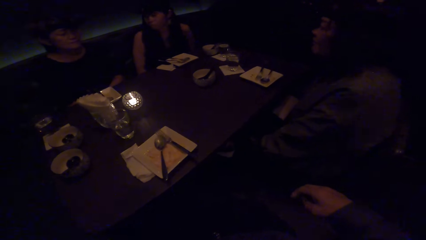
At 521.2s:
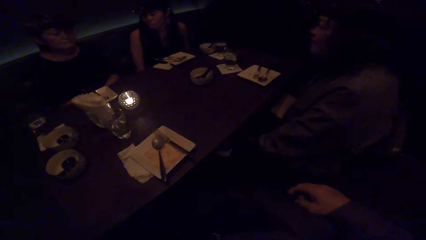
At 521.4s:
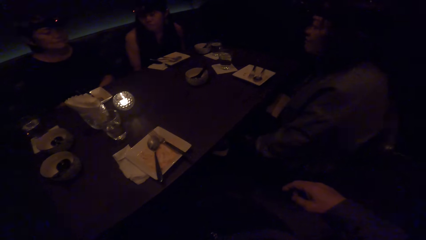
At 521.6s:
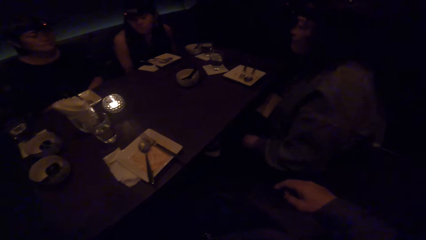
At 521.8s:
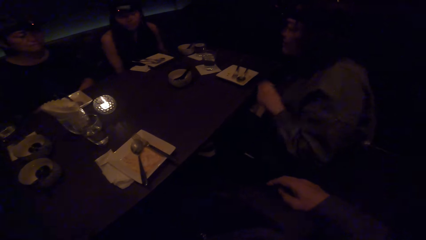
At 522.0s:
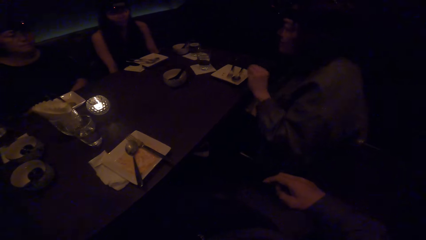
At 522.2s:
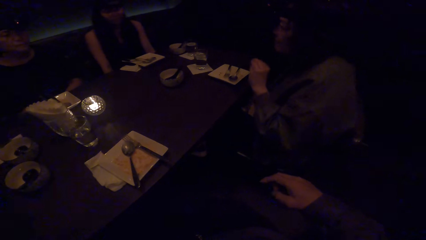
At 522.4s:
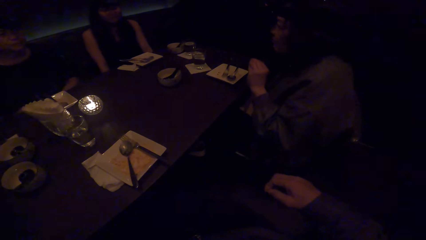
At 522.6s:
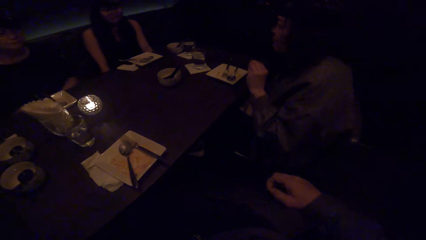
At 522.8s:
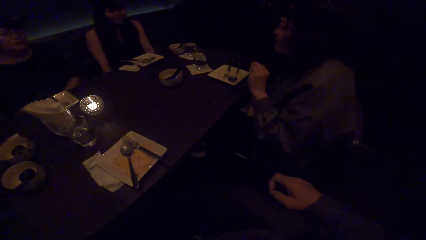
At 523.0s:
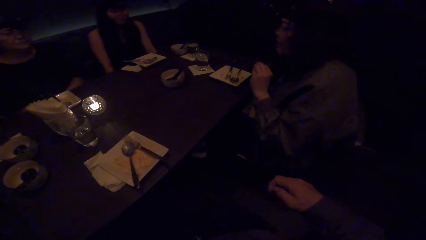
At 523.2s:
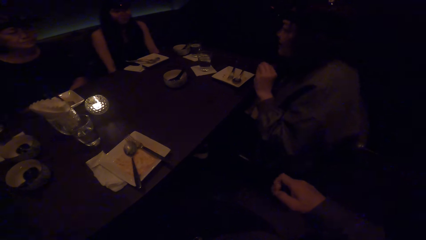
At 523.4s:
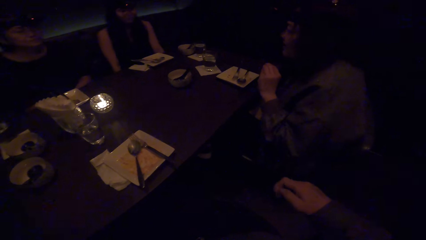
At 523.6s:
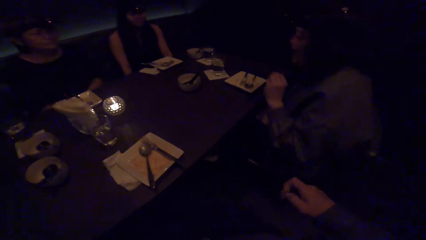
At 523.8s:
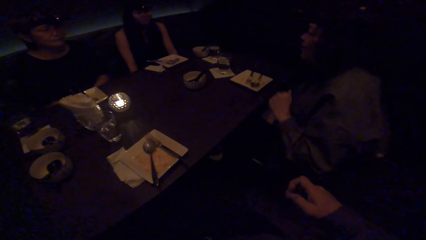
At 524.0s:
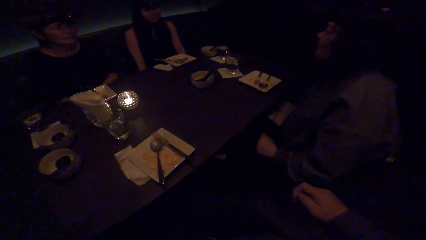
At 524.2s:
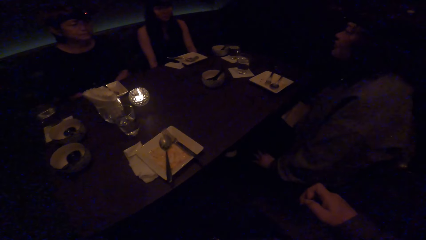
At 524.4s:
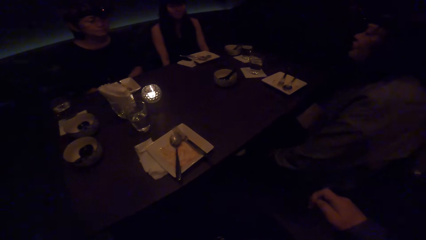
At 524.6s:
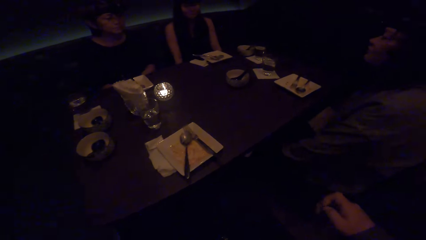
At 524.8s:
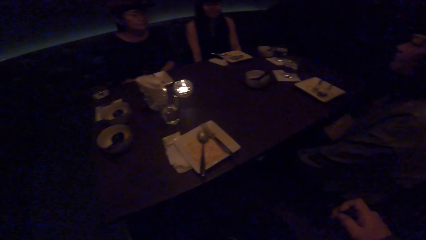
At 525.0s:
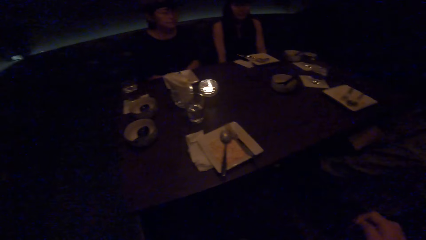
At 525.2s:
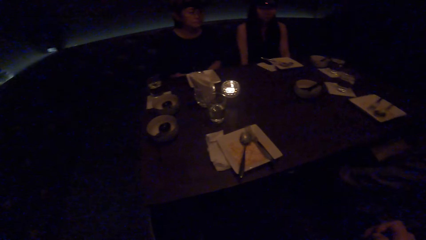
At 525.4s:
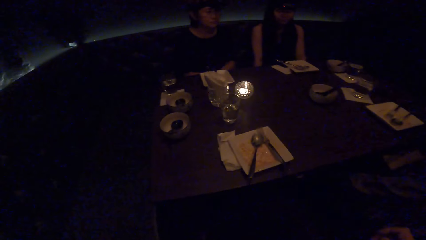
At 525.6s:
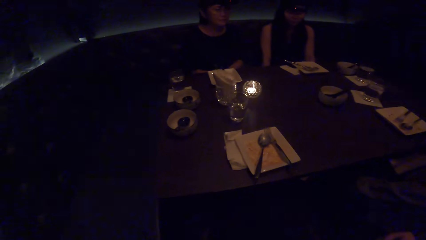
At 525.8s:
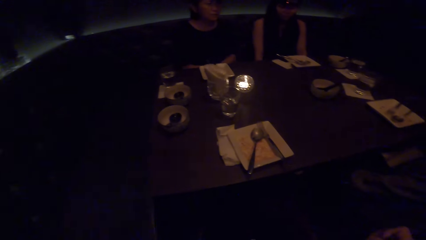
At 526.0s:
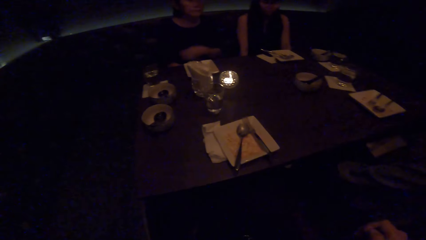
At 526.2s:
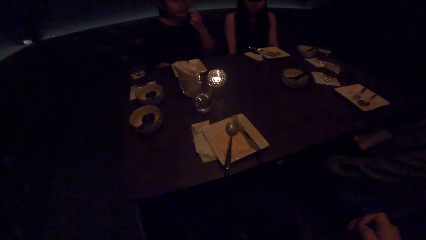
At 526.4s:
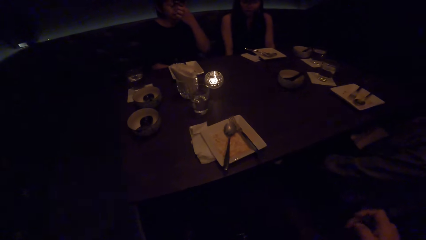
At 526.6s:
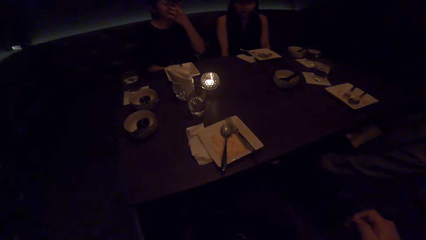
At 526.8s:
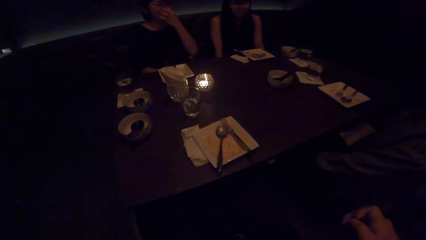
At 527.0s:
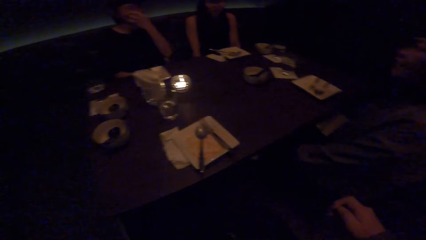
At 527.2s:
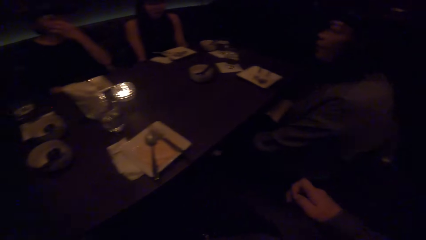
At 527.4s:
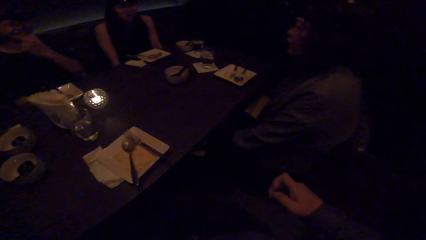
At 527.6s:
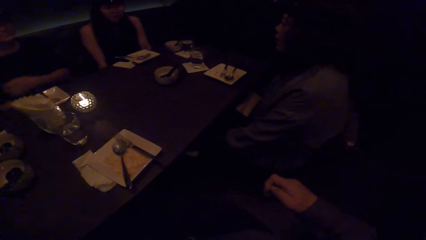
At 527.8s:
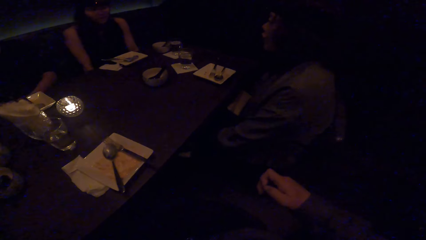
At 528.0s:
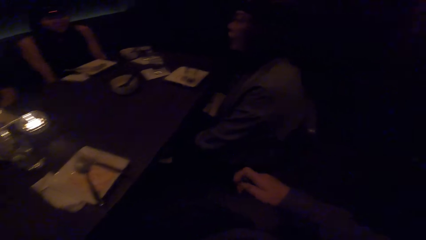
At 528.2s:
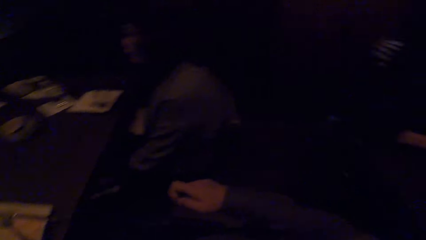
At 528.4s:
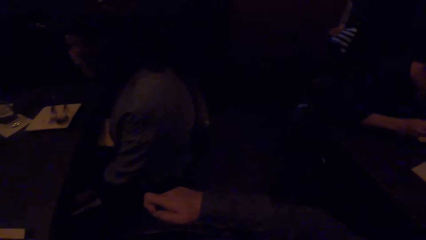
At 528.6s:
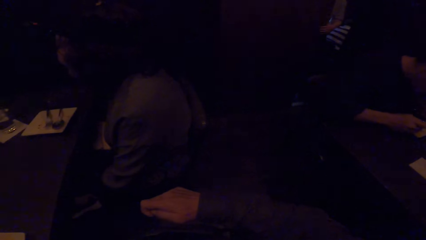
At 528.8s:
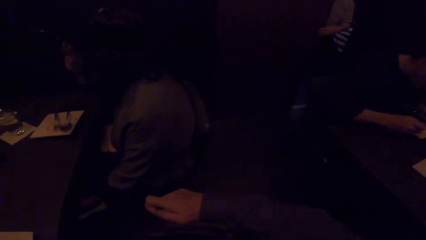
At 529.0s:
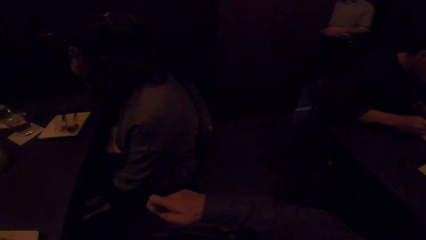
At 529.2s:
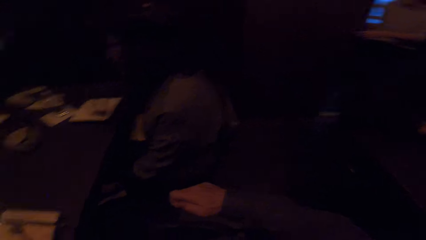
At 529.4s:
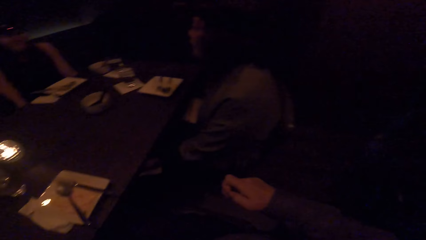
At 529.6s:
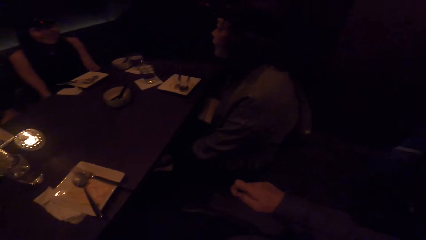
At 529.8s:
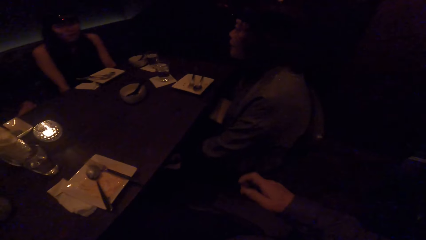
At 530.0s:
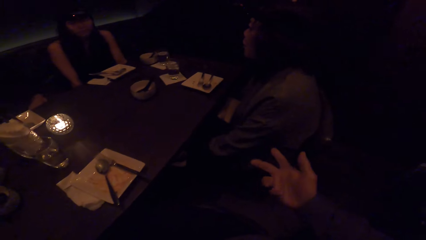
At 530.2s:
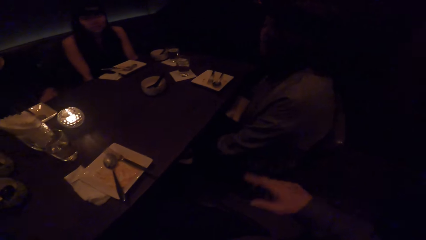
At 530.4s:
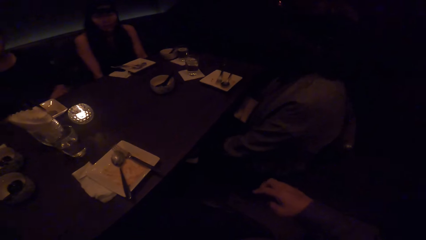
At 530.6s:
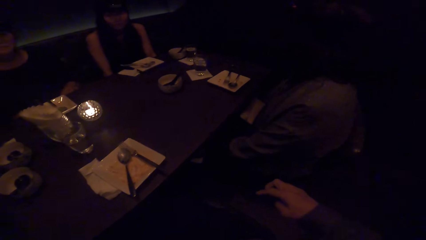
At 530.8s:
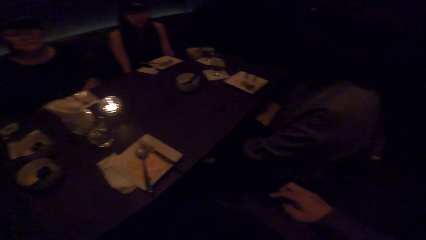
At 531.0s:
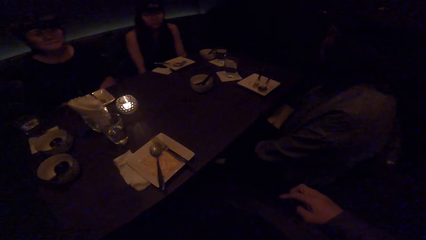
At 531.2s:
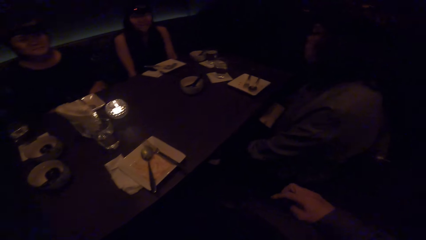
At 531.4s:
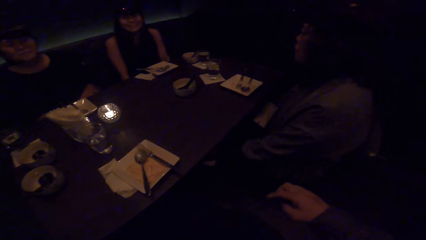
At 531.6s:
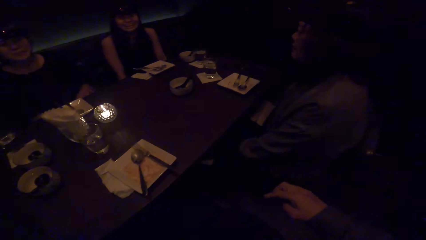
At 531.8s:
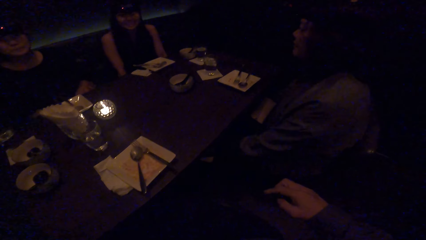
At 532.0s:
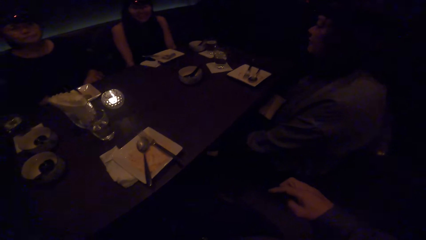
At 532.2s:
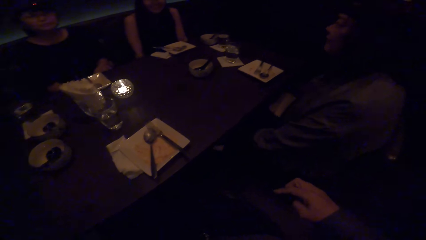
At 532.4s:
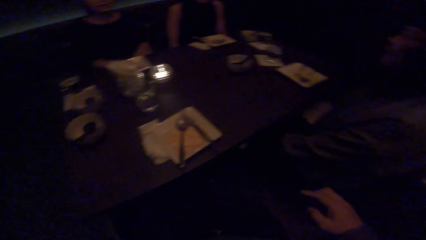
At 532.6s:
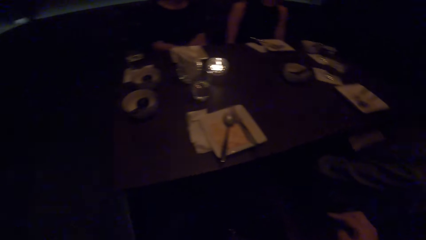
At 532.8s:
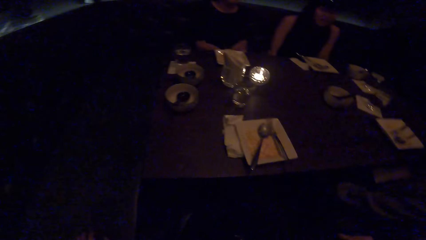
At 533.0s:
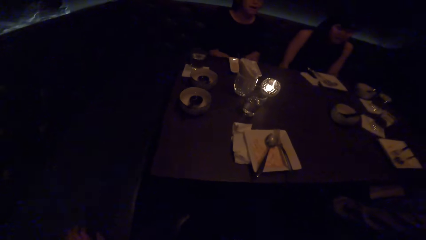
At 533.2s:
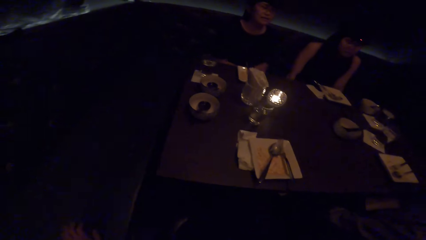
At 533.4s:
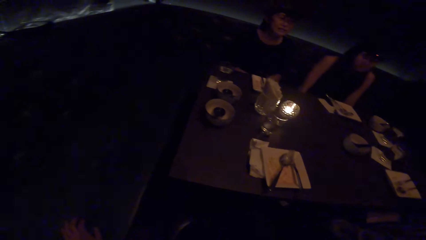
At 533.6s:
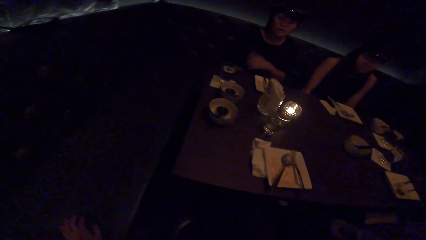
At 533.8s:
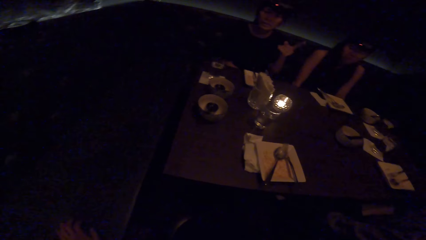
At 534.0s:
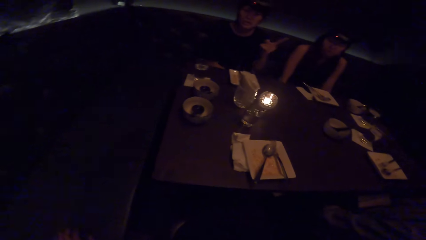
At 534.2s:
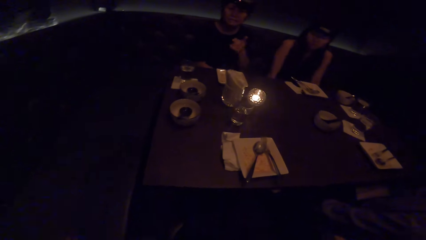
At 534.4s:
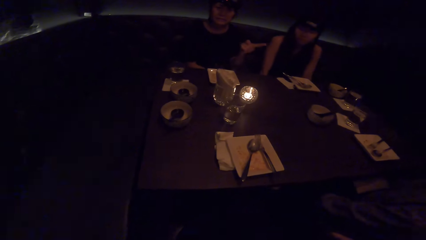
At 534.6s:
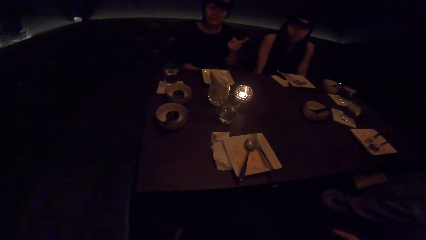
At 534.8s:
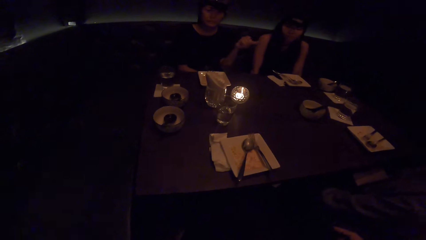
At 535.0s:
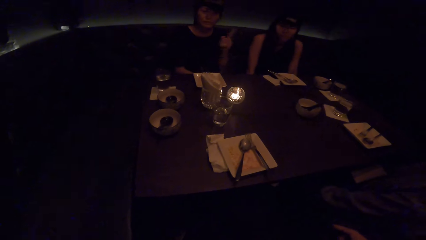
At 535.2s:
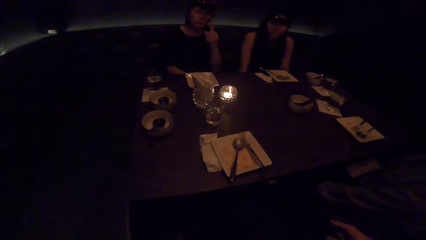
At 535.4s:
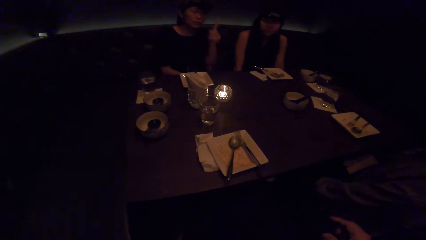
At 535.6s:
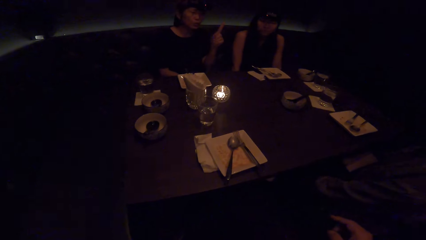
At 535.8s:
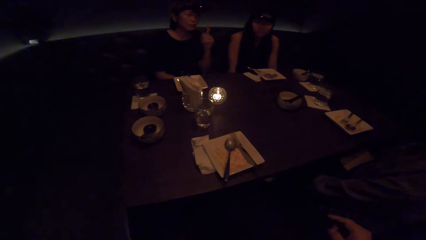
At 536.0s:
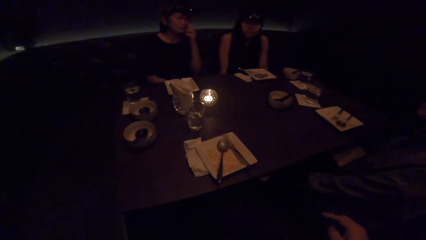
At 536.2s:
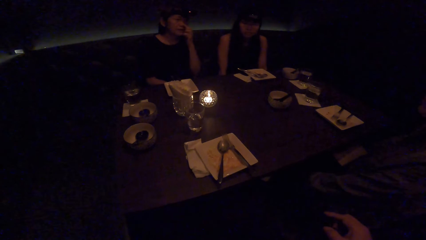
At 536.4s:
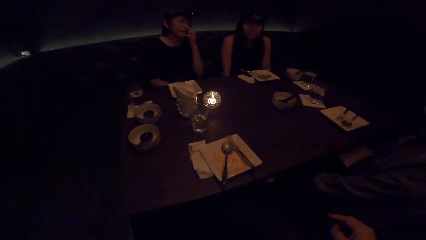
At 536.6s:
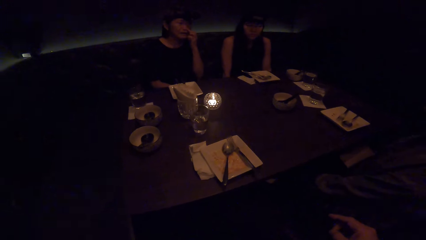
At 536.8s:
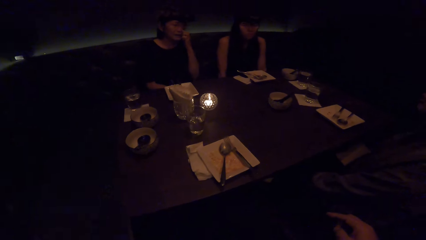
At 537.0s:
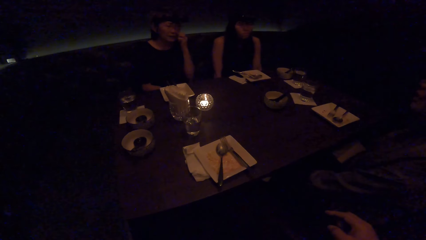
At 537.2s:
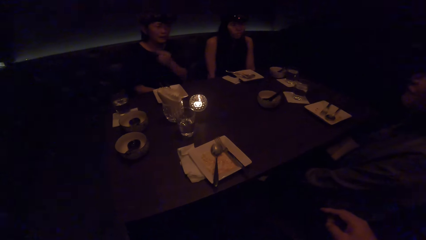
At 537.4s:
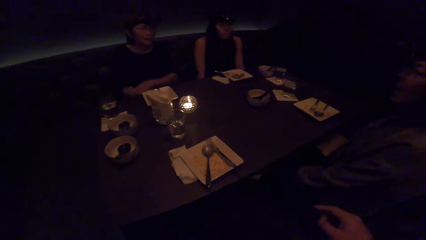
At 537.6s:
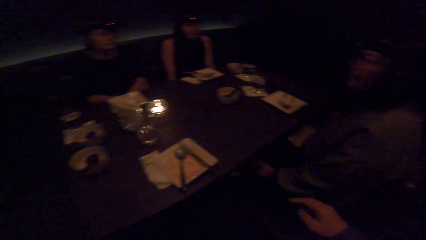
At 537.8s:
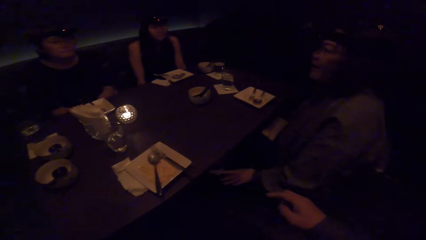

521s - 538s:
The camera wearer looks at a woman. The woman converses to another woman. The camera wearer rubs the right fingers together. They look at the colleagues. The other woman converses with the colleagues. The camera wearer looks around the restaurant. They converse to a third woman. They move the right hand. They look around the restaurant. The second woman converses to the first woman. The camera wearer looks at the colleagues.
